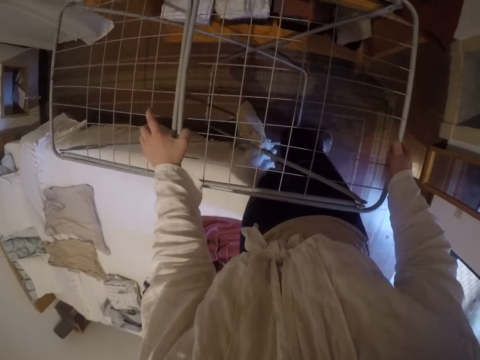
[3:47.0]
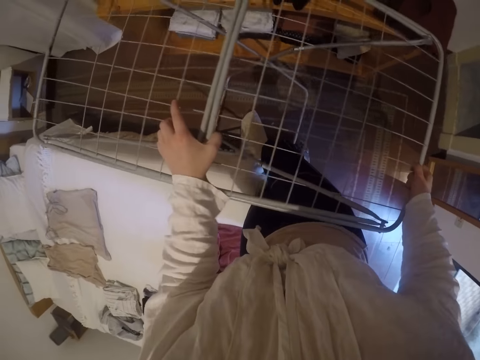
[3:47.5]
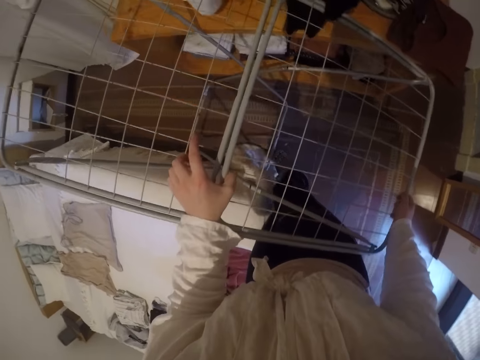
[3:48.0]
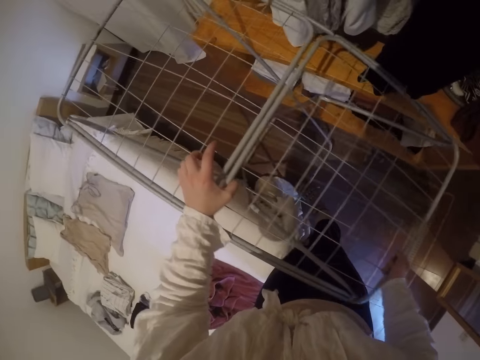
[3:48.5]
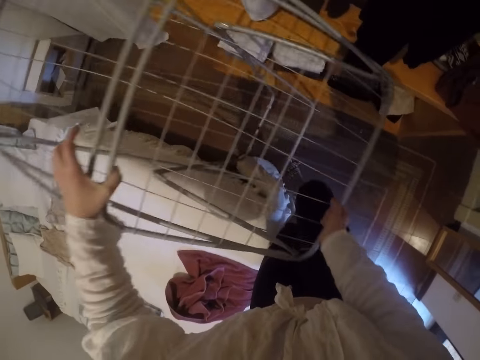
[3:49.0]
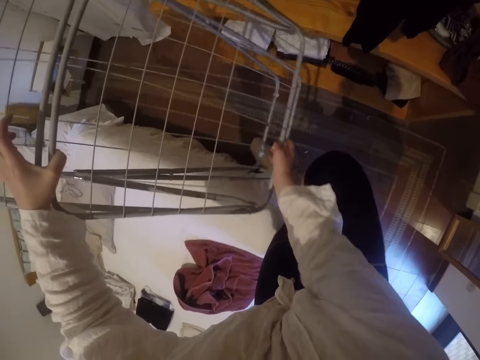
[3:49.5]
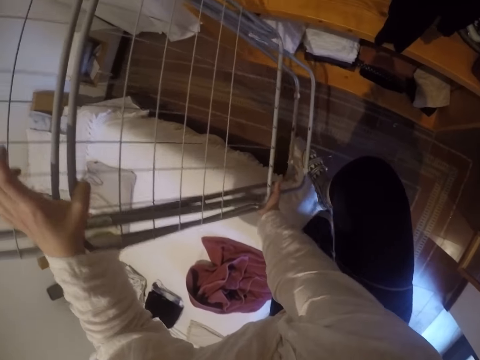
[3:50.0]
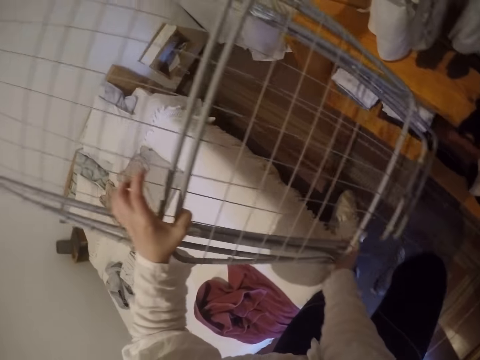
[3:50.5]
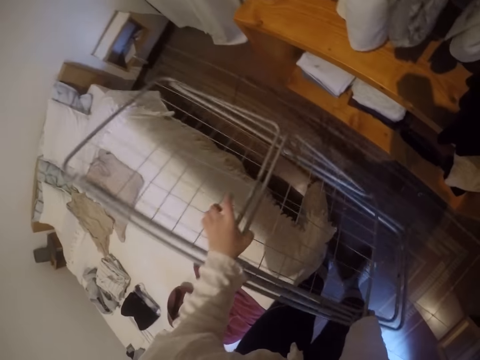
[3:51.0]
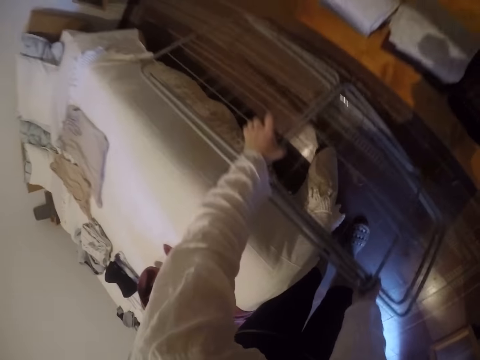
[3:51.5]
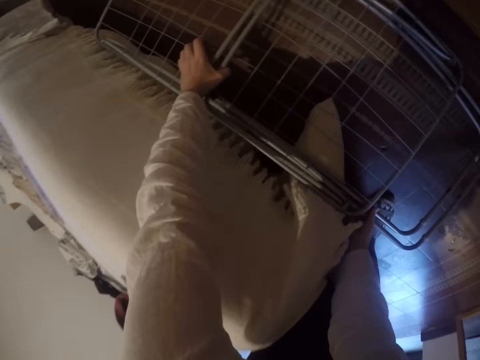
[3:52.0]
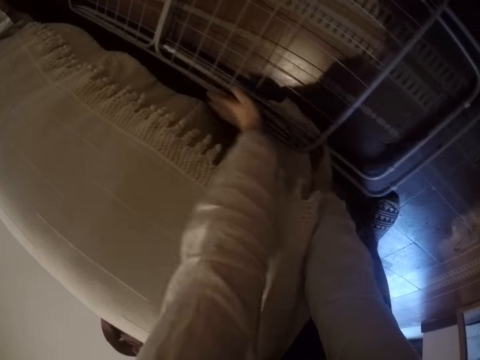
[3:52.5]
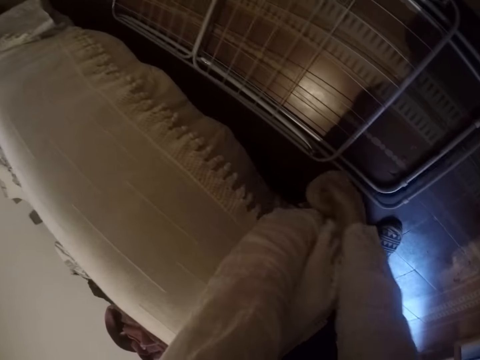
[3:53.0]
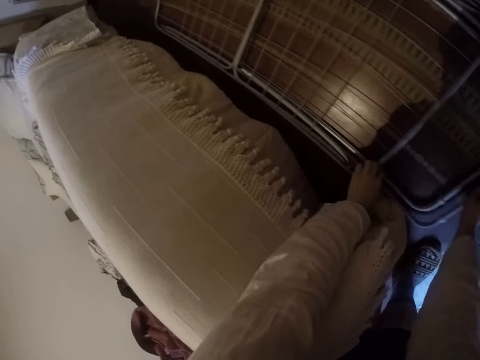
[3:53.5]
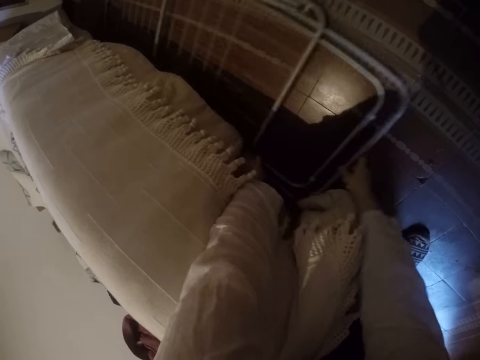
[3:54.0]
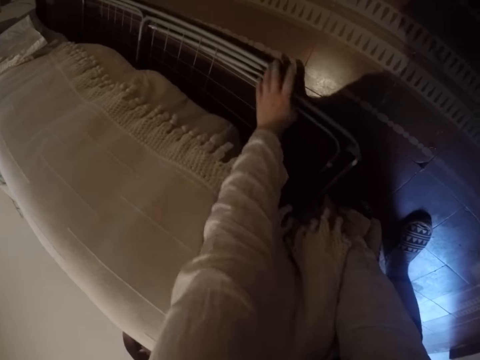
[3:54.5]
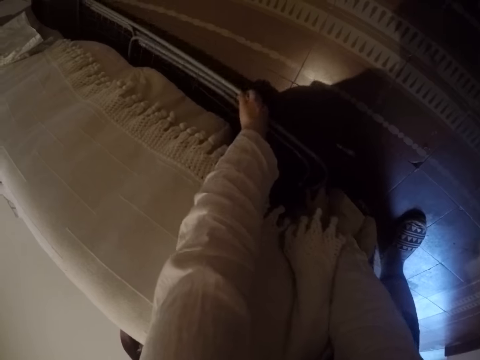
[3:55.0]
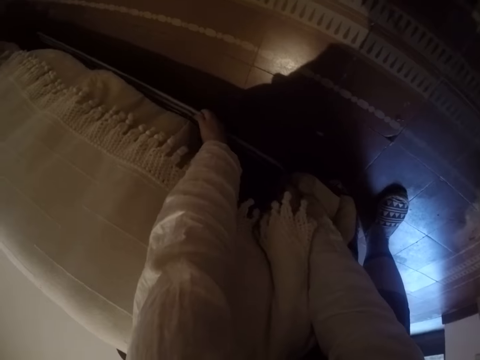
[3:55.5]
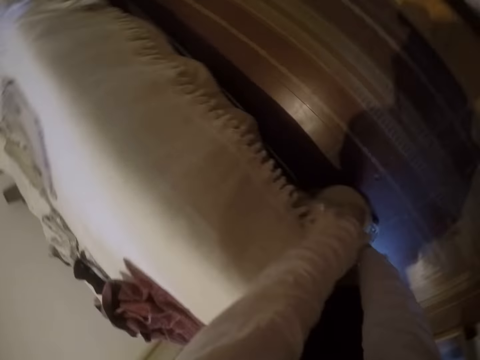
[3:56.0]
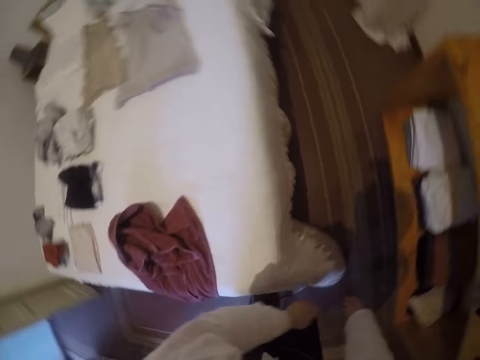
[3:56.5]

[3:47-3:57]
The camera wearer lifts the hanging line rack. He pushes the hanging line rack by his knee. He folds the hanging line rack by his right leg. He bends and places the hanging line rack on the floor. He pushes the hanging line rack under the bed.

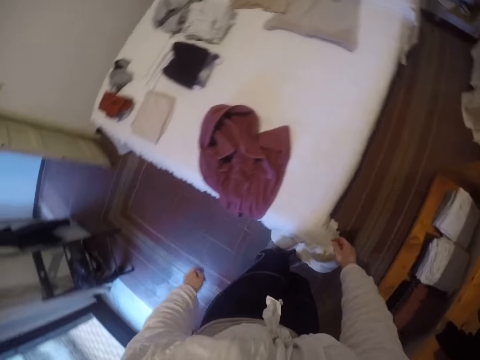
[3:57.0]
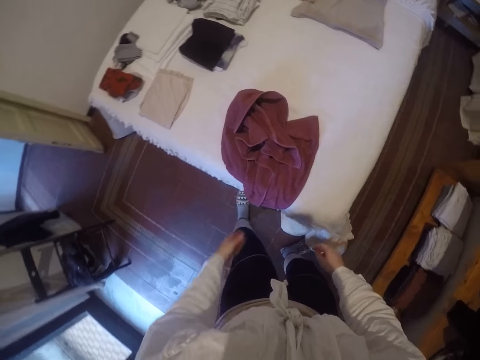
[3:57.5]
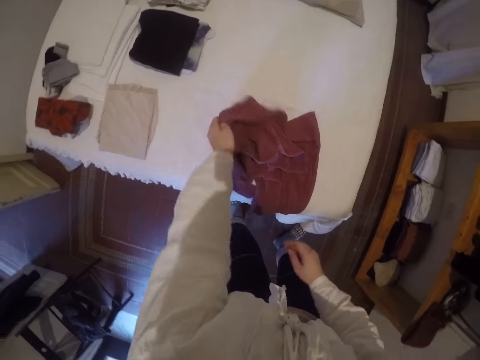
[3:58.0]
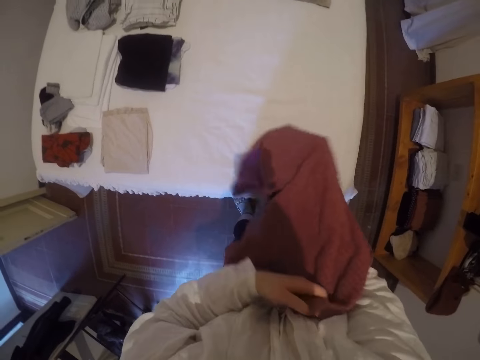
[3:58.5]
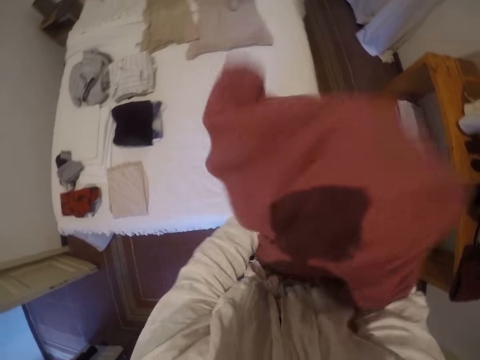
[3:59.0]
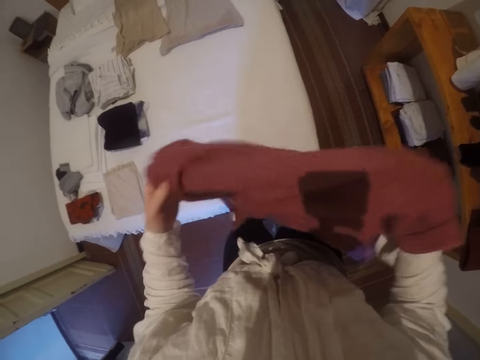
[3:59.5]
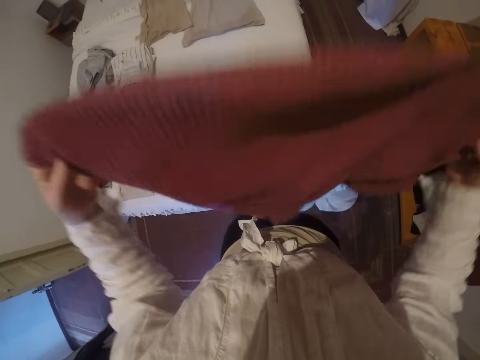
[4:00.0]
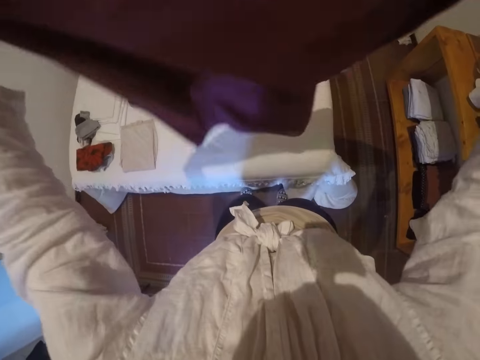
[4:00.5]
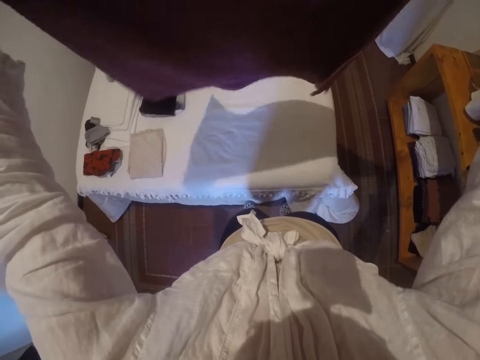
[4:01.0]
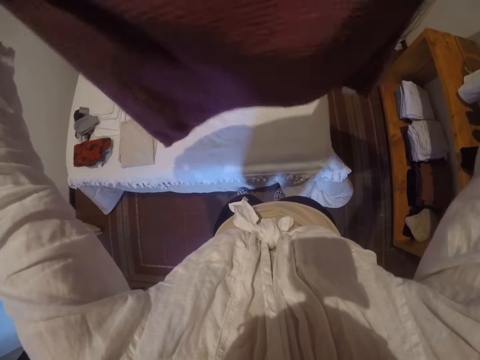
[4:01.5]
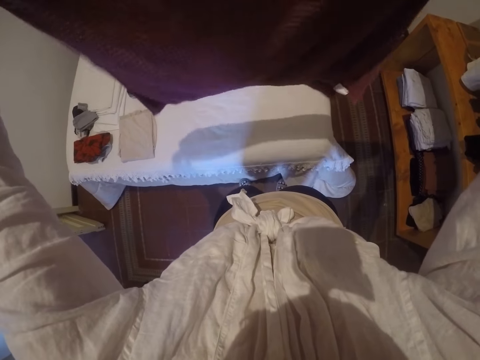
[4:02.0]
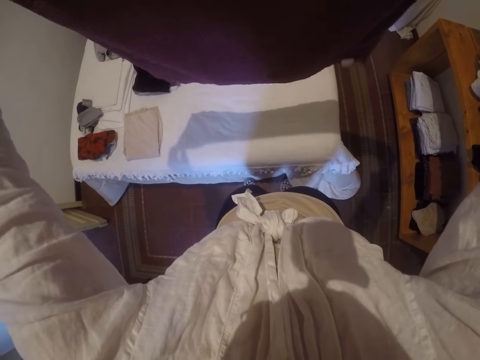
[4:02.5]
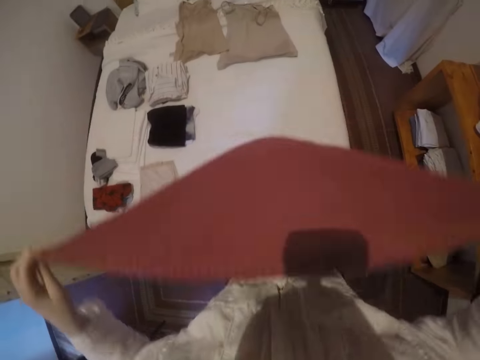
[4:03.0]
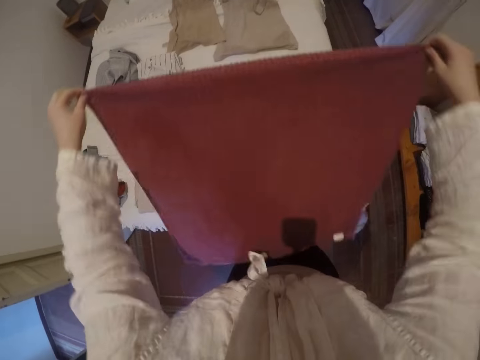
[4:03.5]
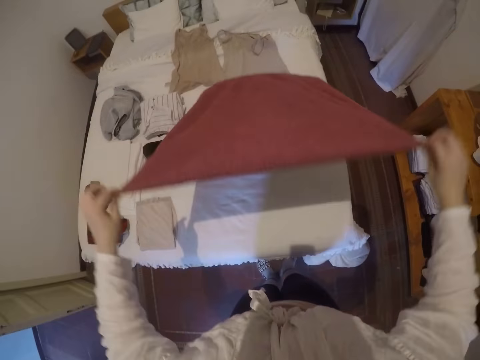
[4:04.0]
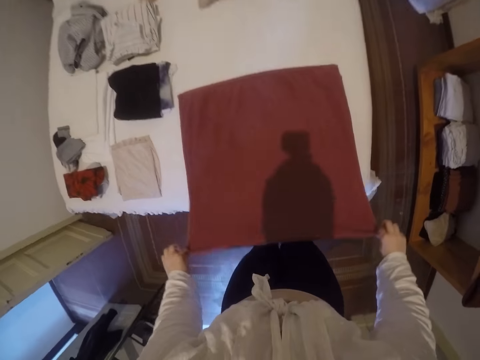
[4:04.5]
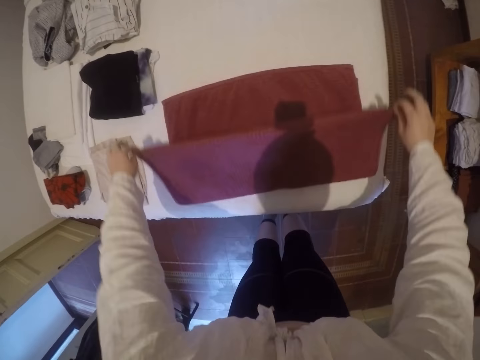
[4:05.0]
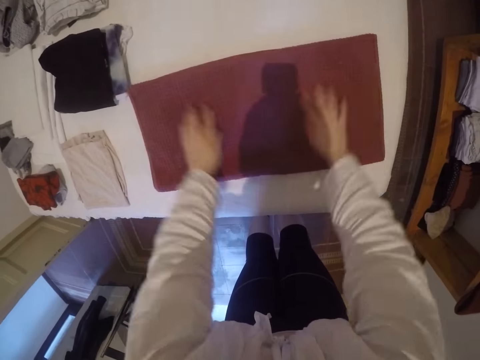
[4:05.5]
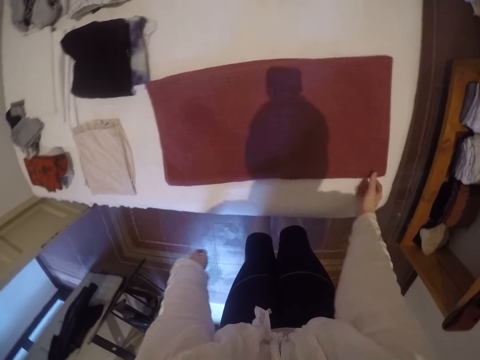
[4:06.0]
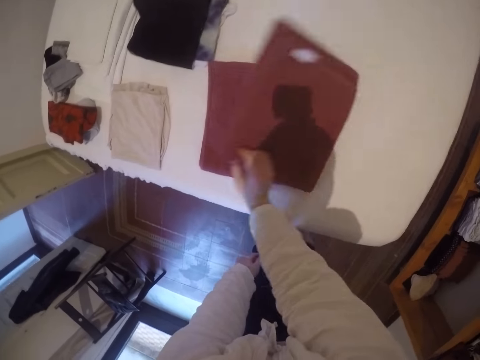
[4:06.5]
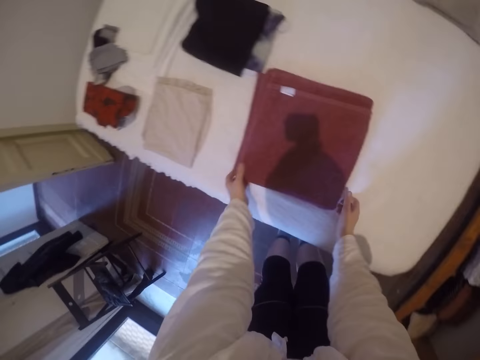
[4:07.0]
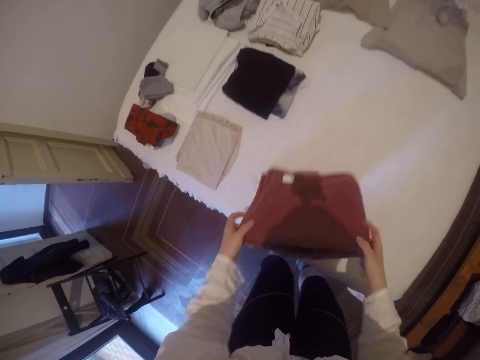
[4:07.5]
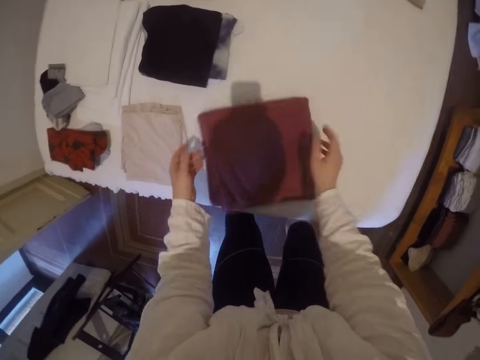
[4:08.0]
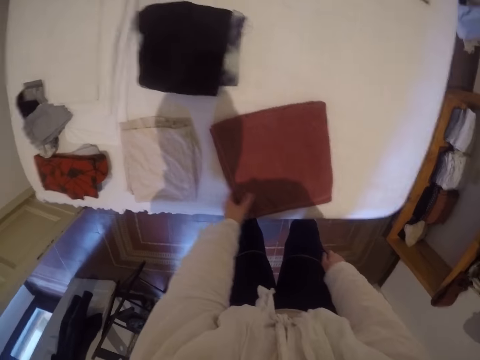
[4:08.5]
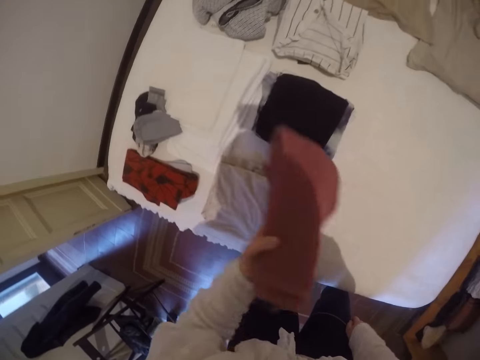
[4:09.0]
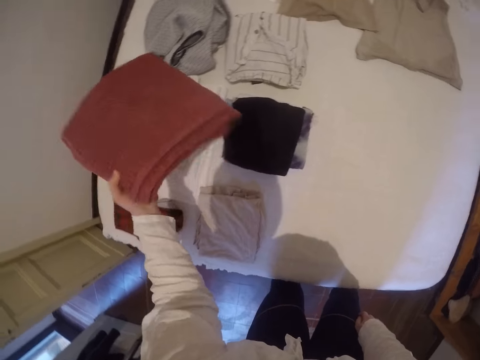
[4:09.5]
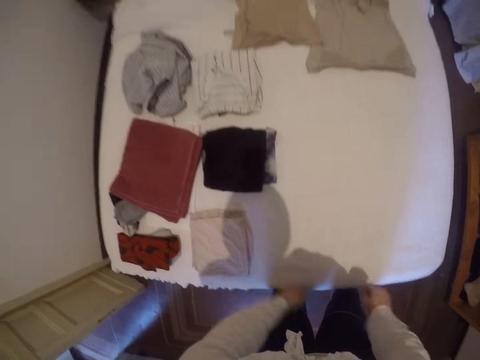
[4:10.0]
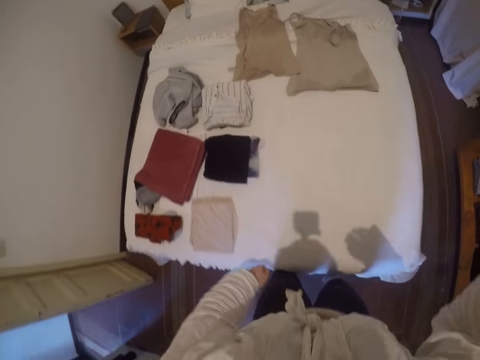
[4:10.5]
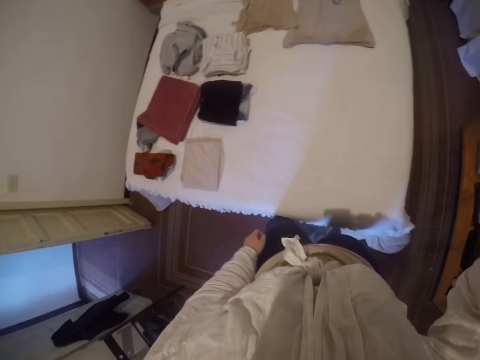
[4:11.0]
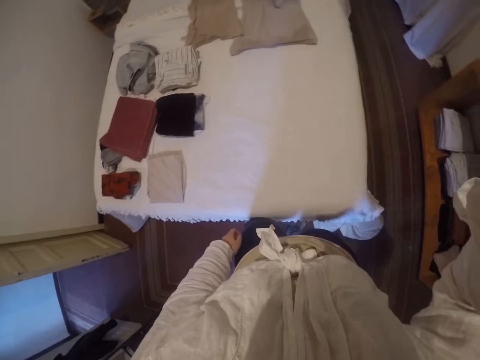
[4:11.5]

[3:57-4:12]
The camera wearer stands and turns to the bed. He picks a towel from the bed. He straightens the towel. He folds the towel. He spreads the towel on the bed. He folds the towel on the bed. He straightens the towel. He folds the towel. He repositions the towel on the bed. He picks the towel from the bed and drops the towel on the bed. He picks the towel from the bed again and drops the towel on the bed again. He turns to the right. He touches the camera. He lifts his right hand.
